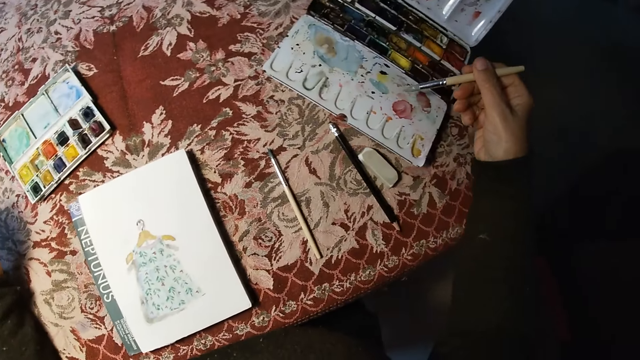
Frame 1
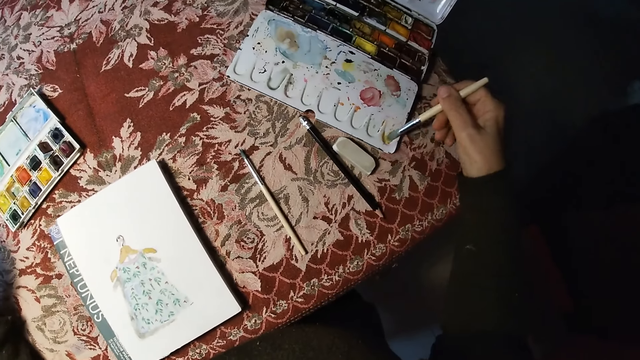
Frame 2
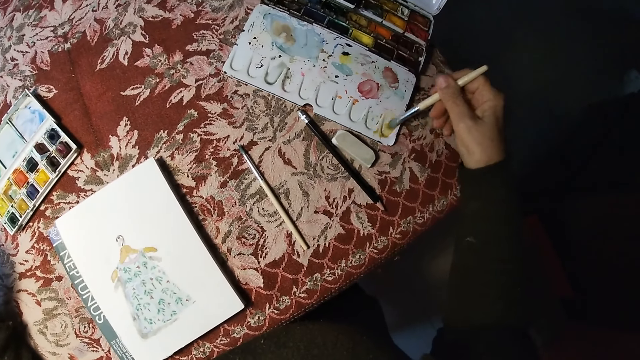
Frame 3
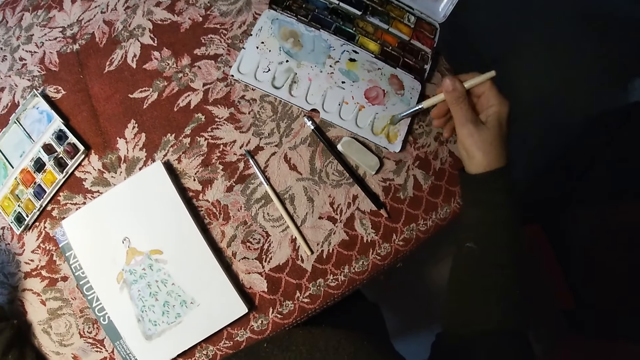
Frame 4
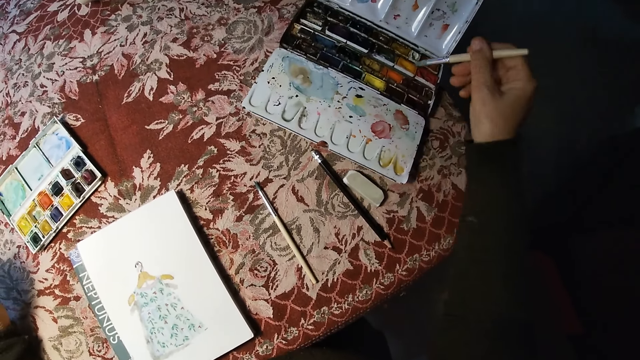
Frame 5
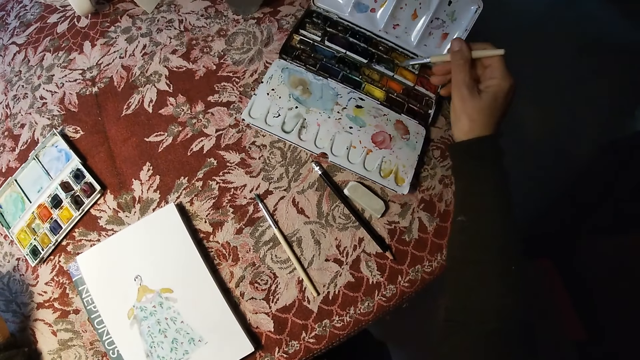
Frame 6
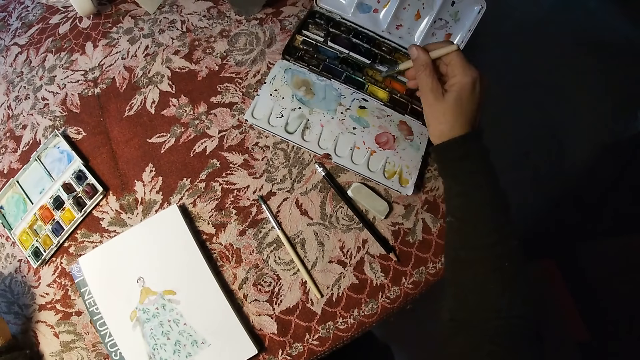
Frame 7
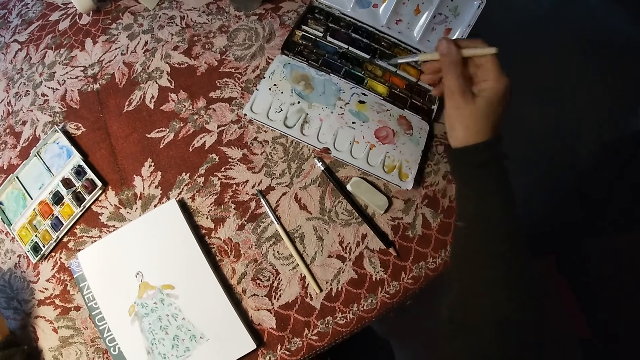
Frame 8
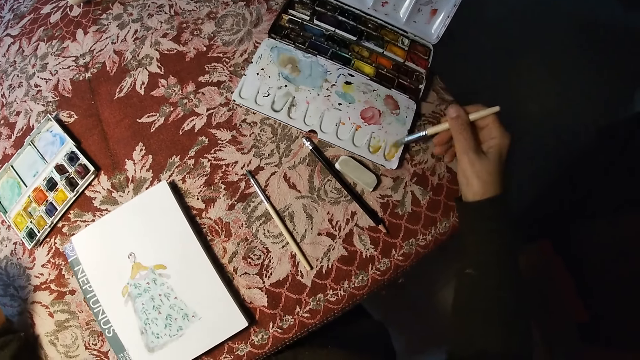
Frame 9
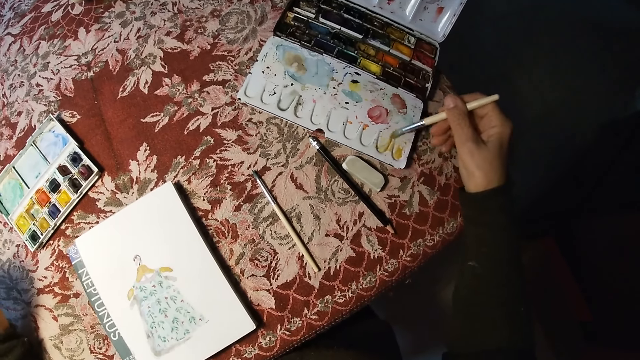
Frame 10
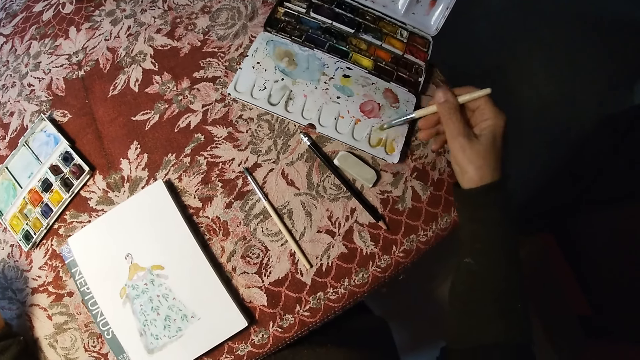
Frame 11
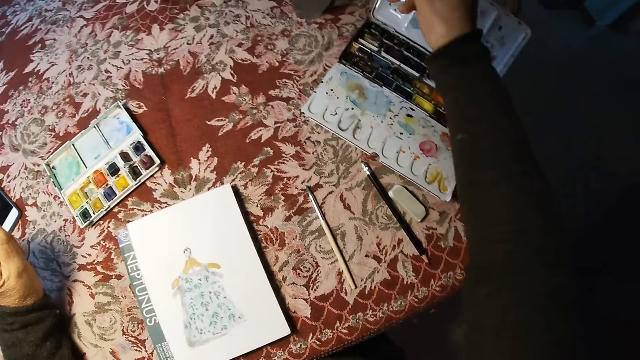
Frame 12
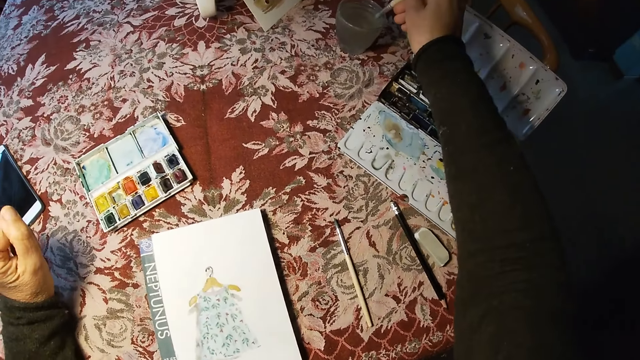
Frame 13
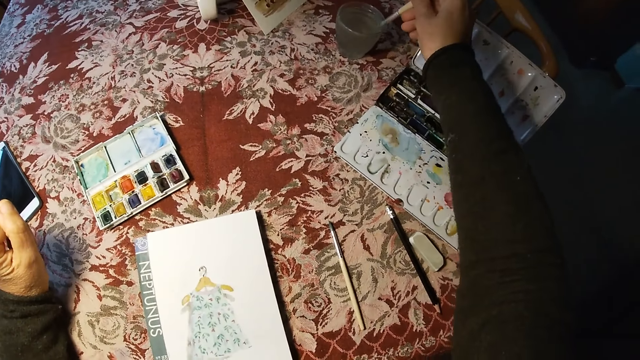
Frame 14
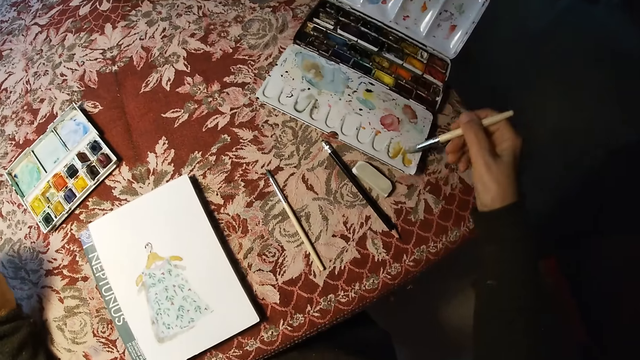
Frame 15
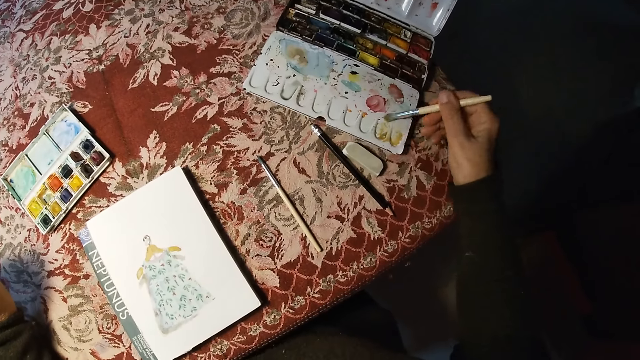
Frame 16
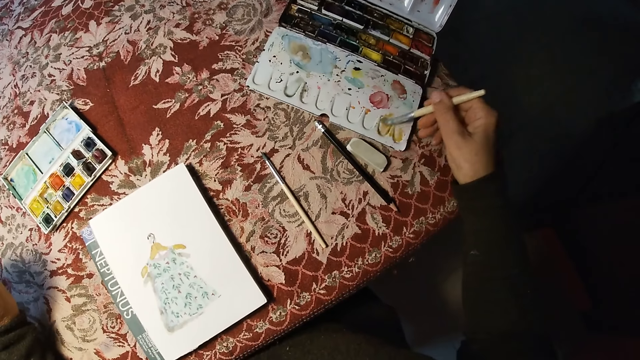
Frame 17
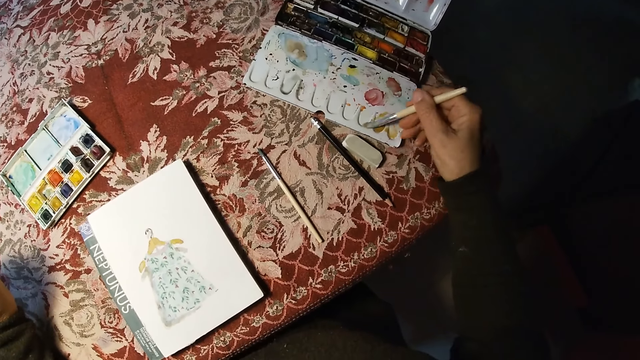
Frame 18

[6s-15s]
The camera wearer mixes the colors on the paint box with a brush. They rub the paint brush on the palette. They rub the paint brush on the paint. They rub the paint brush on the palette. They remove the brush on the paint box. They dip the brush in the cup of water. They remove the brush in the cup of water. They mix the colors on the paint box with the brush. They rub the paint brush on the palette.

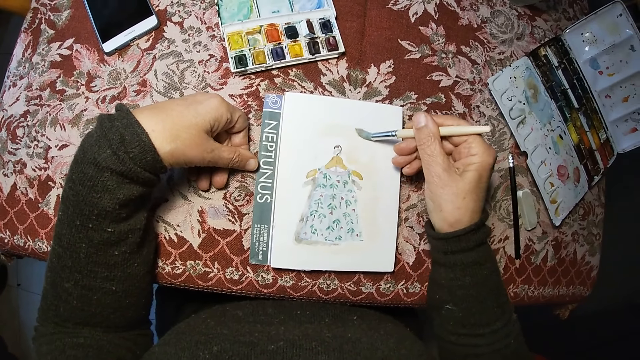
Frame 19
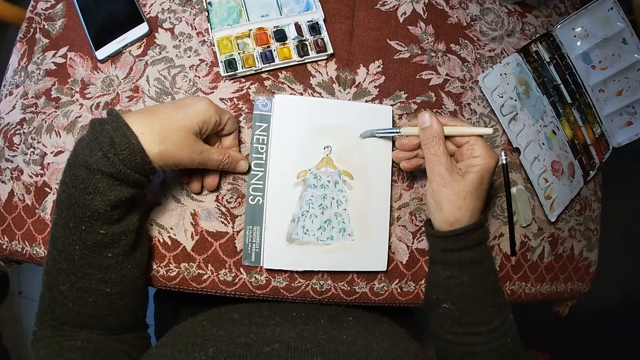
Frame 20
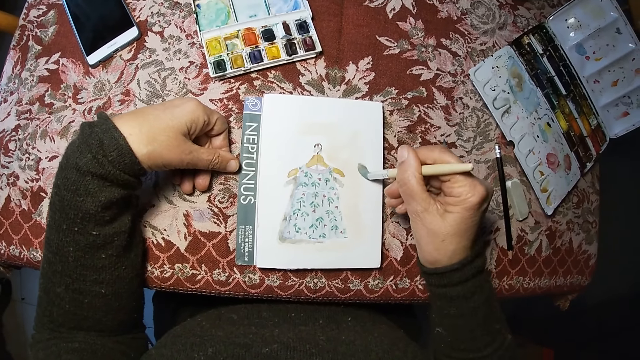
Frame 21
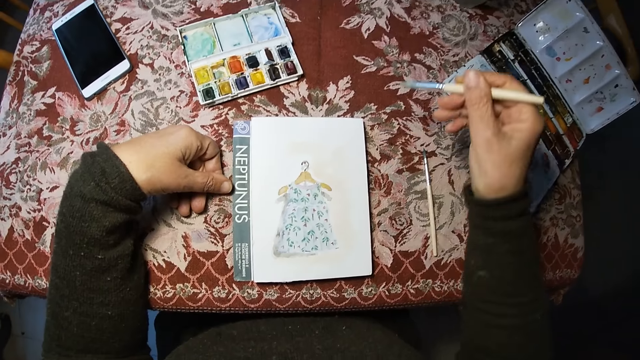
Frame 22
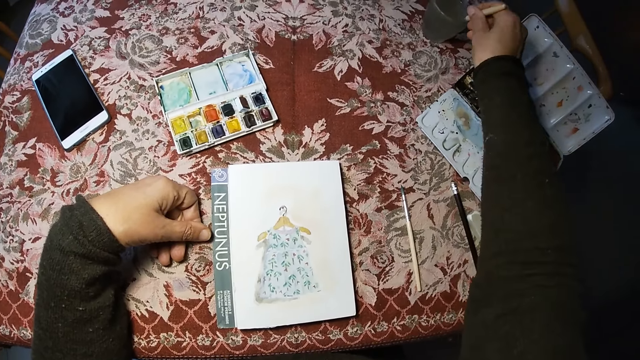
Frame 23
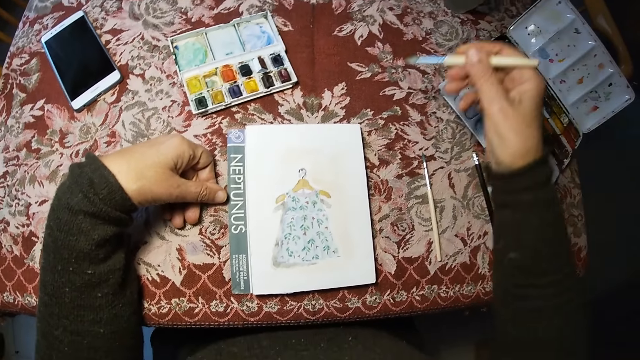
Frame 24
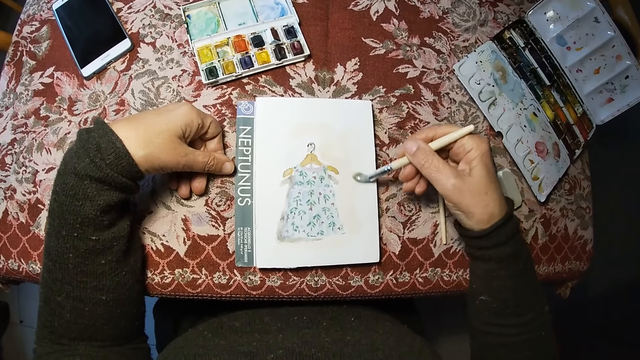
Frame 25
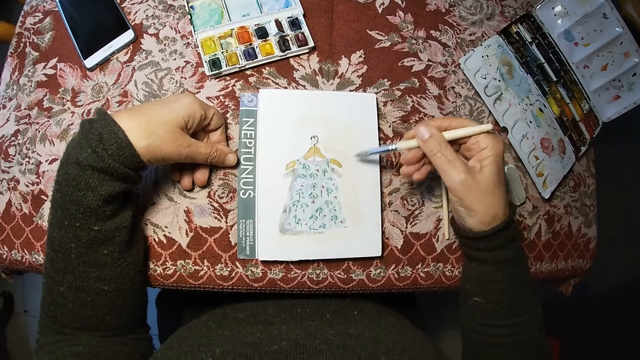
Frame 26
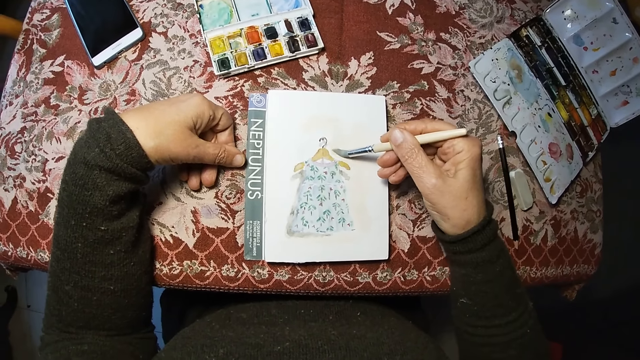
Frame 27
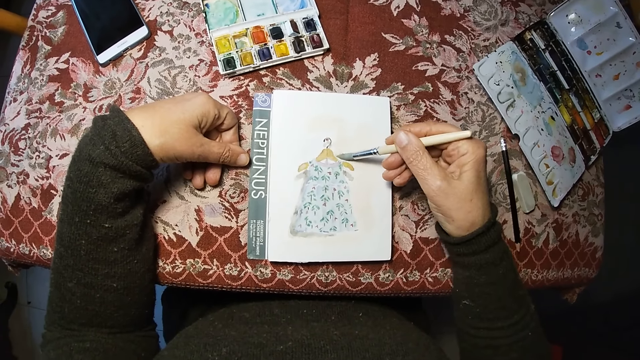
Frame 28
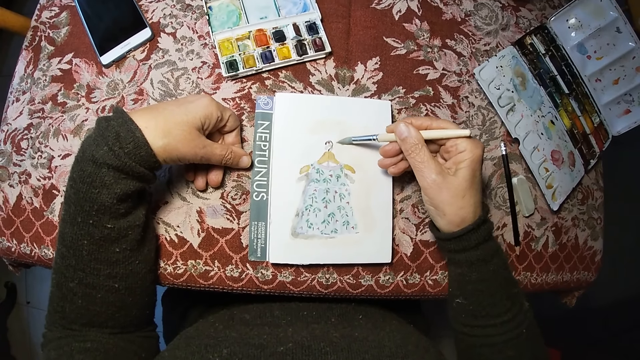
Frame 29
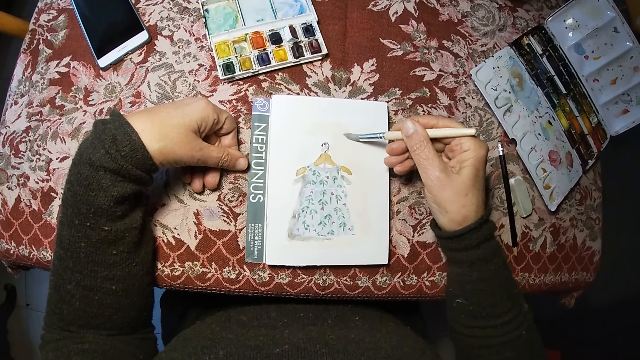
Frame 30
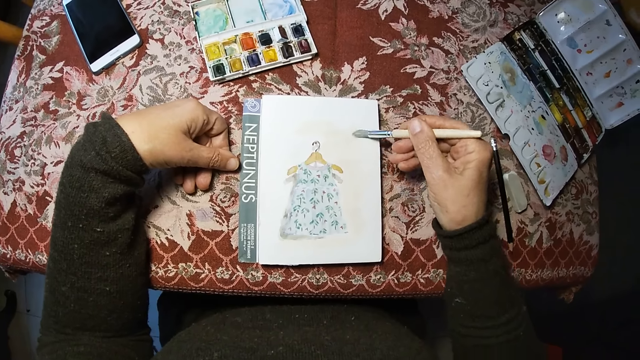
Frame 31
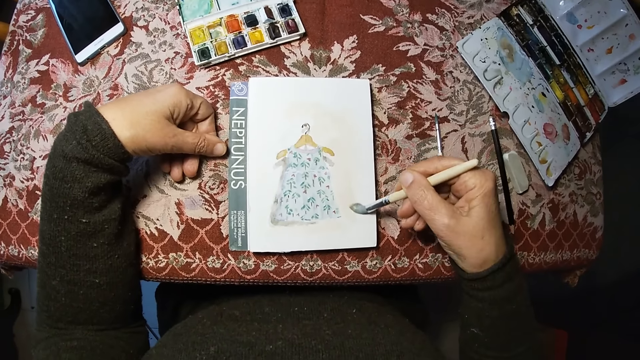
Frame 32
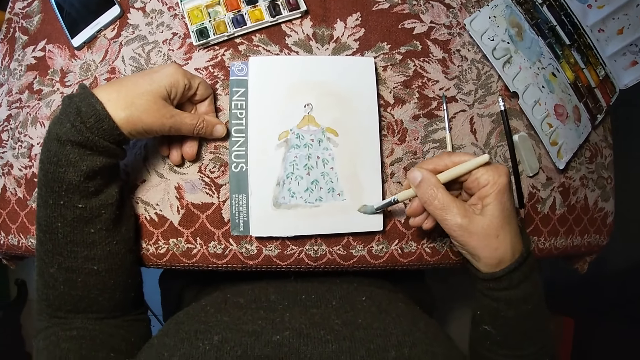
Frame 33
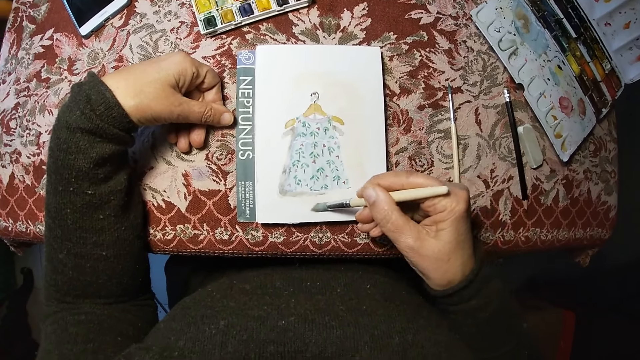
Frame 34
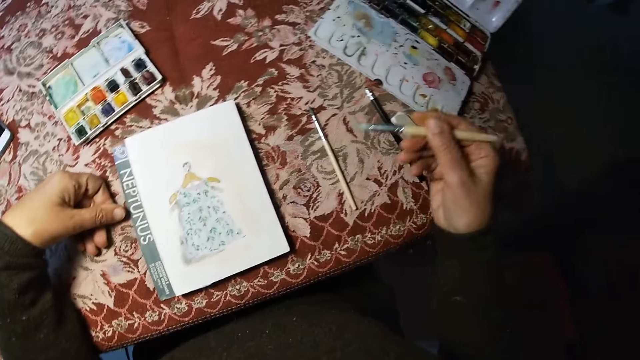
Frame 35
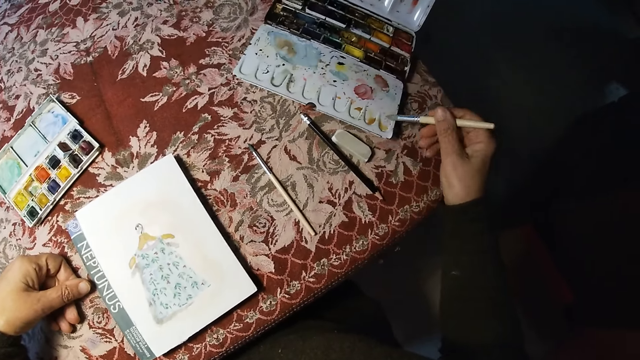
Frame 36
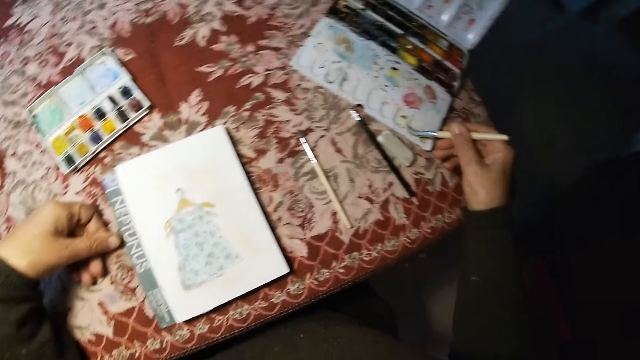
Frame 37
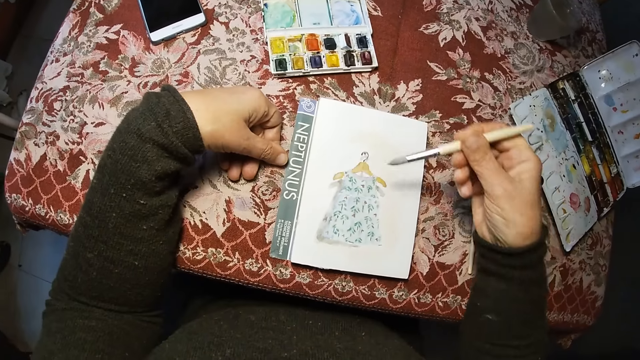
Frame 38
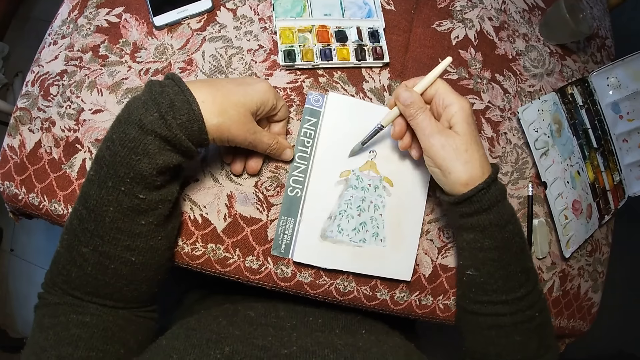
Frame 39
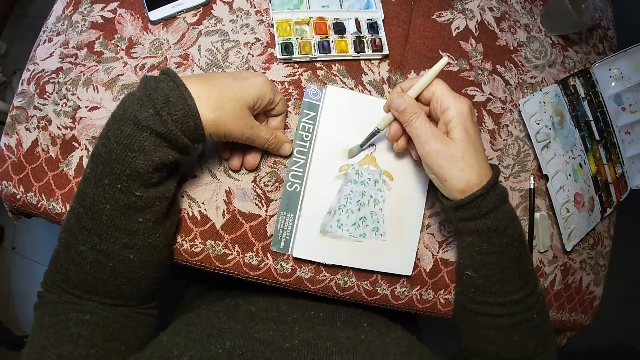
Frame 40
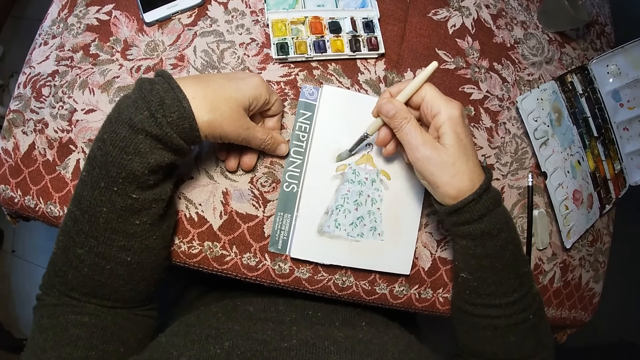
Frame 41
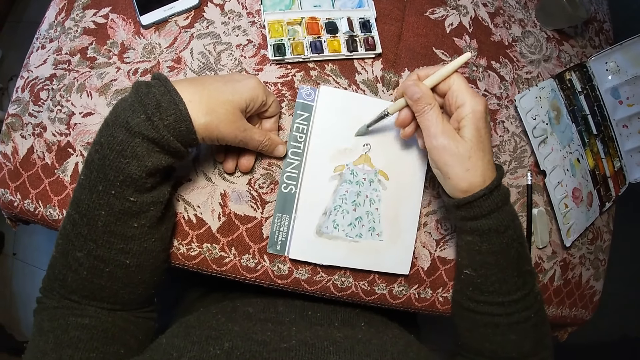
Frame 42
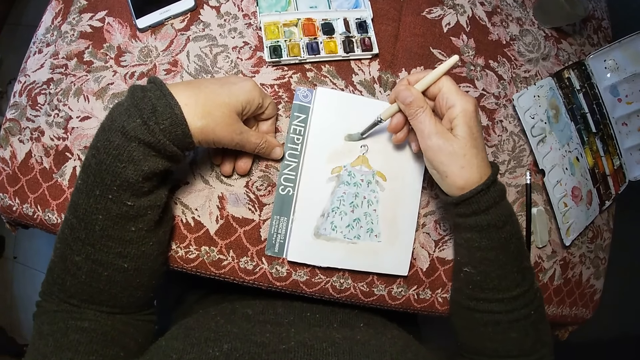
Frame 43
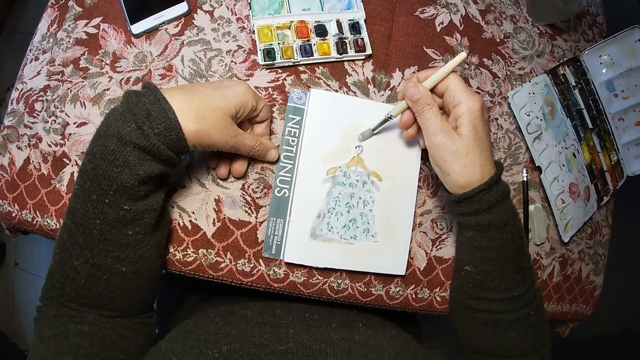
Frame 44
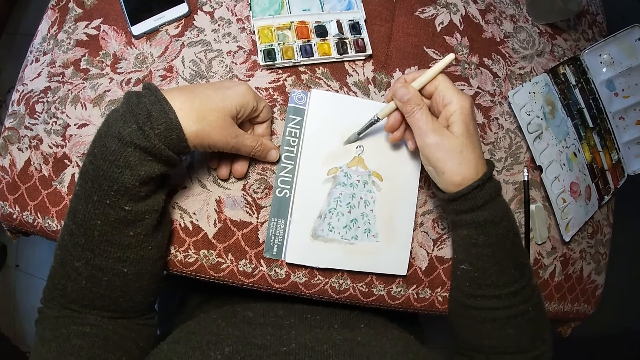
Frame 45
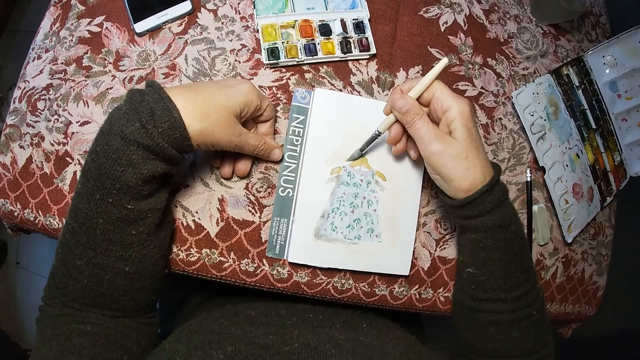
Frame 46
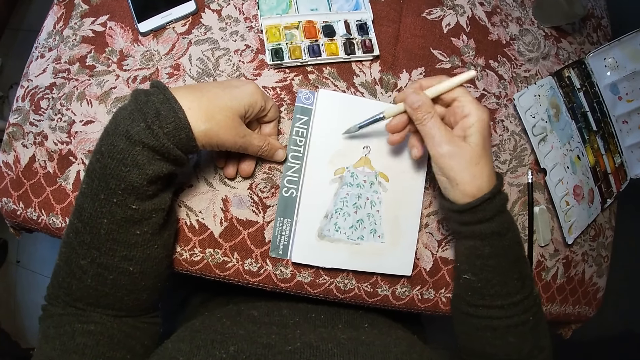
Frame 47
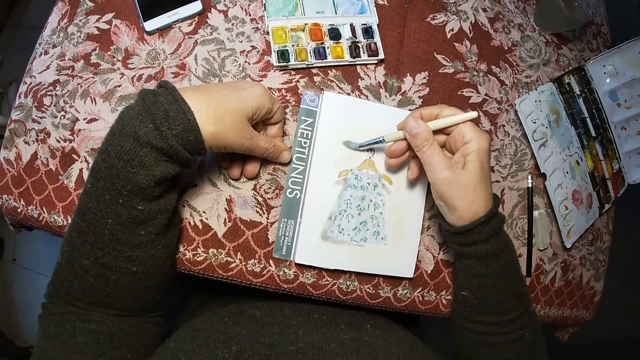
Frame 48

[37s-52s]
The camera wearer removes the brush on the drawing book. She moves her hand towards the water. She dips the brush in the cup of water. She removes the brush in the cup of water. She moves her hand towards the paper. She paints the drawing book with the brush. She moves her hand towards the palette. She removes the brush on the drawing book. She mixes the color on the paint box with the brush. She rubs the paint brush on the palette. She removes the brush on the paint box. She moves her hand towards the paper. She paints the drawing book with the brush.
